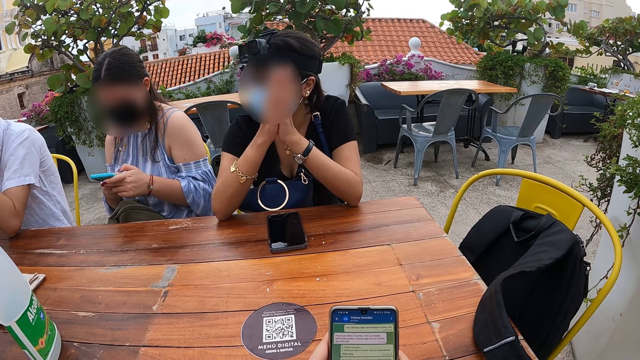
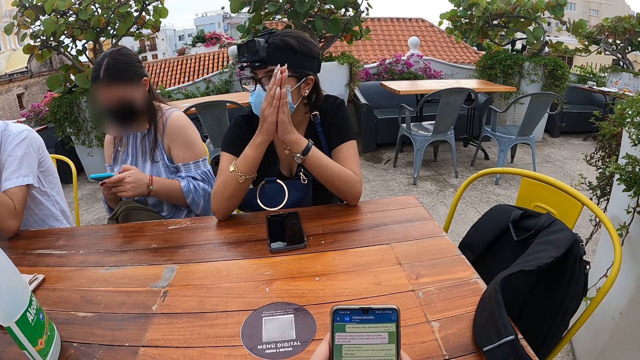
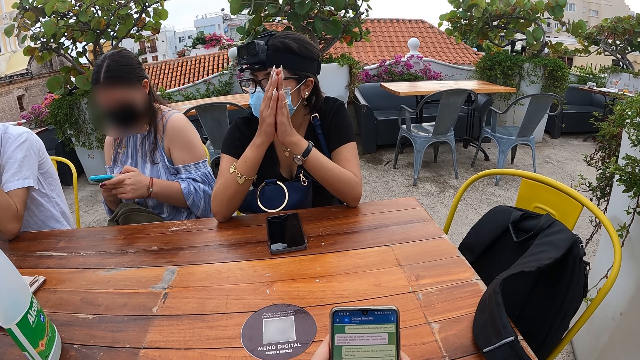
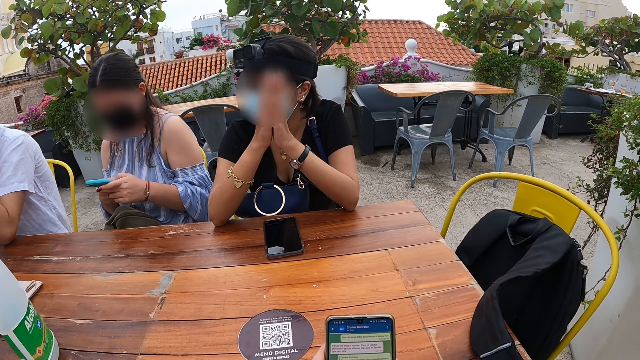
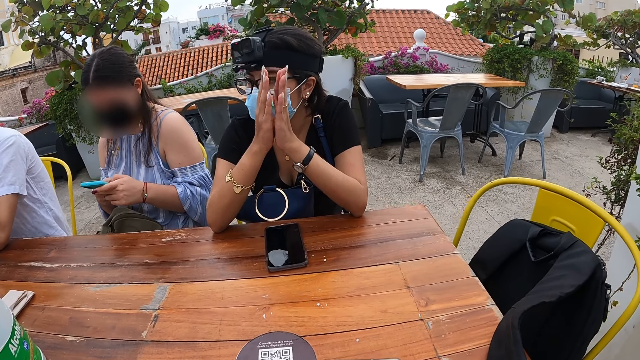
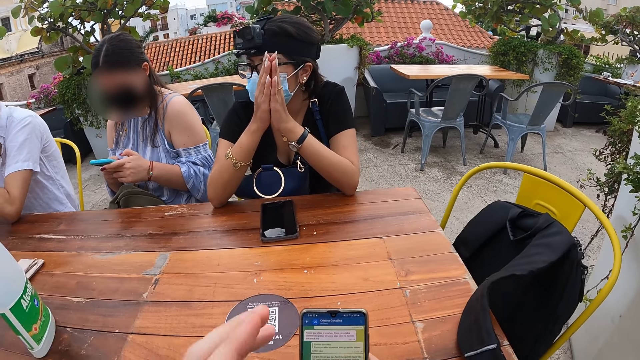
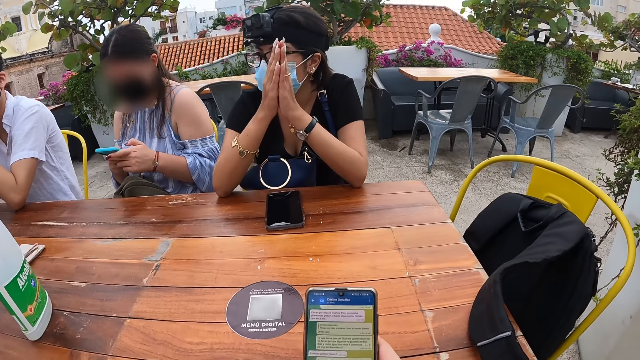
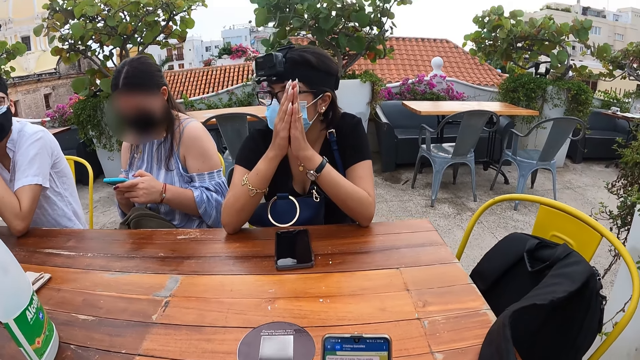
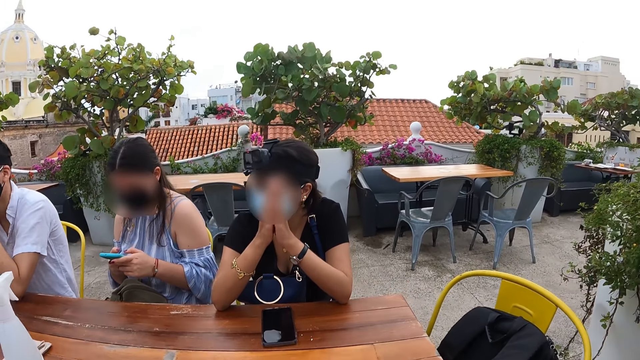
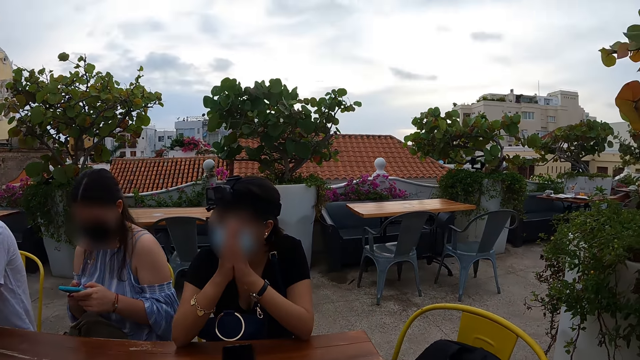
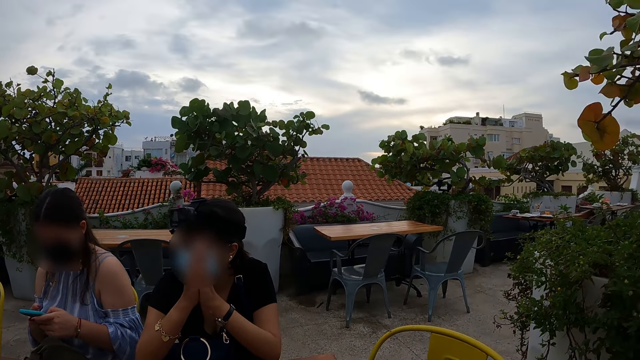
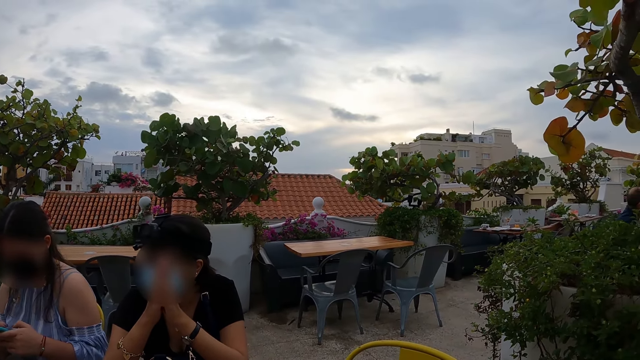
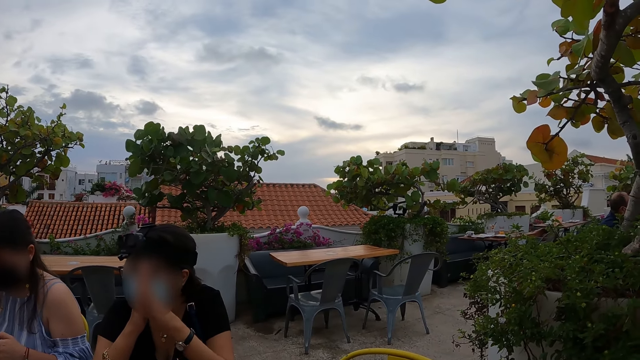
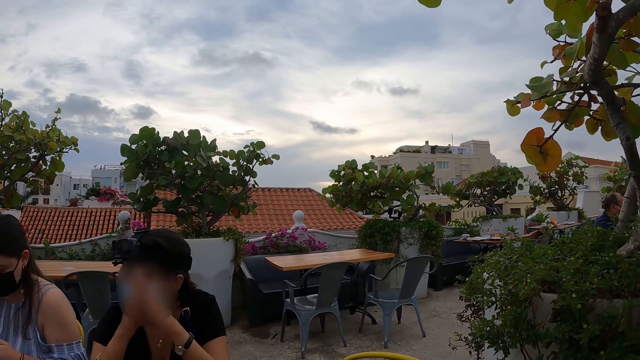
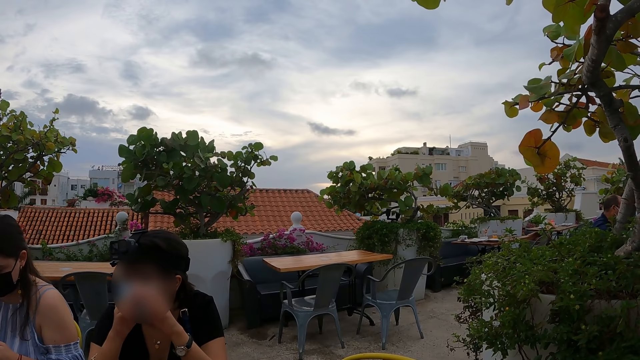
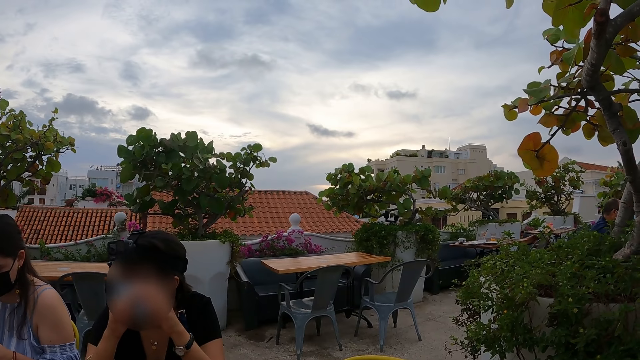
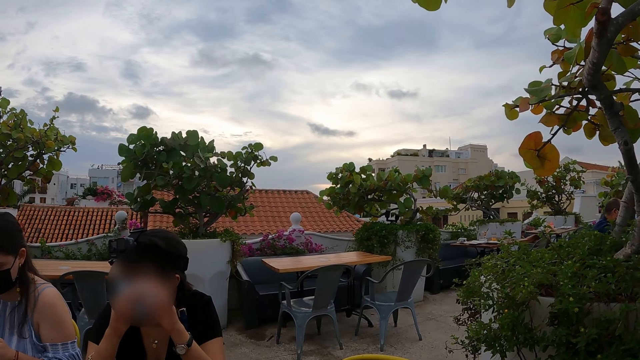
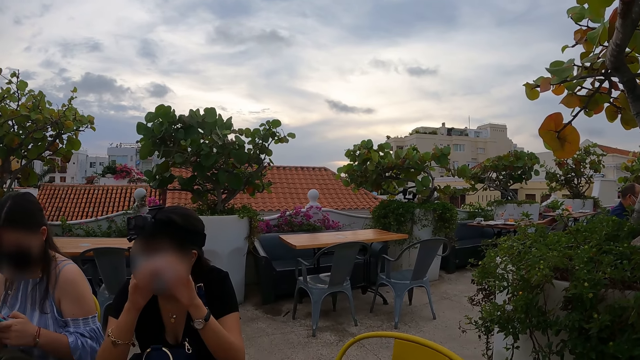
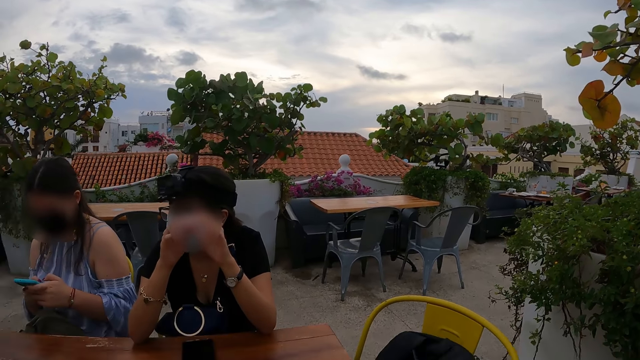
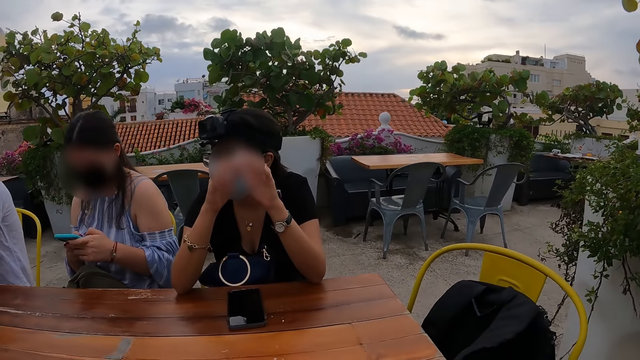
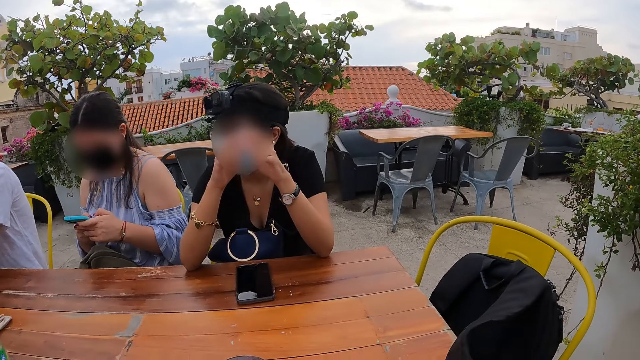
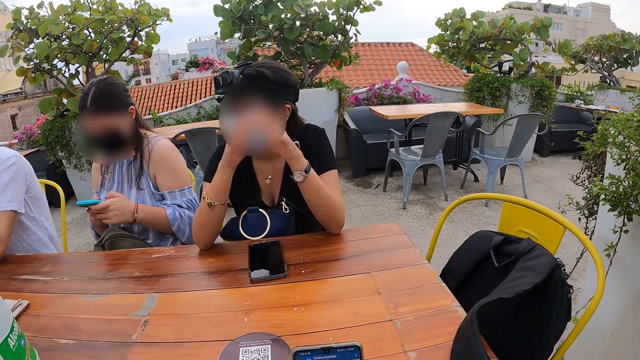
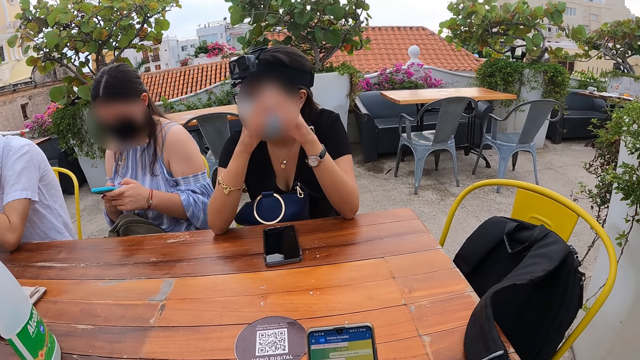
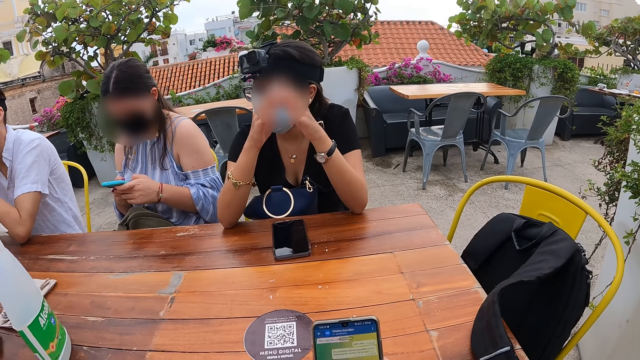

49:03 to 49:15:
The camera wearer touches his face with his left hand.

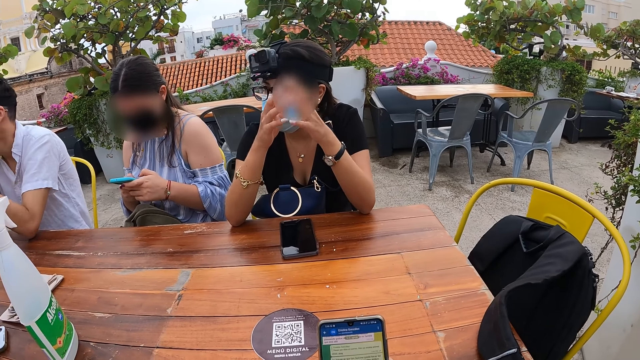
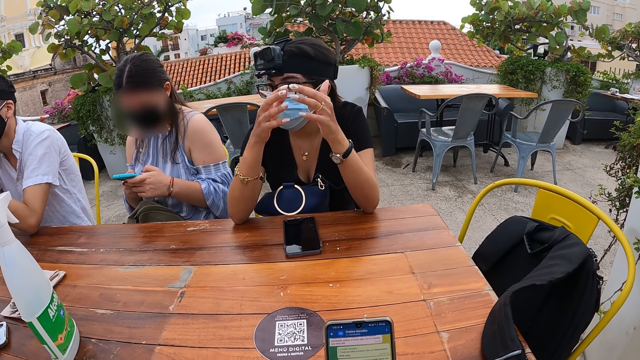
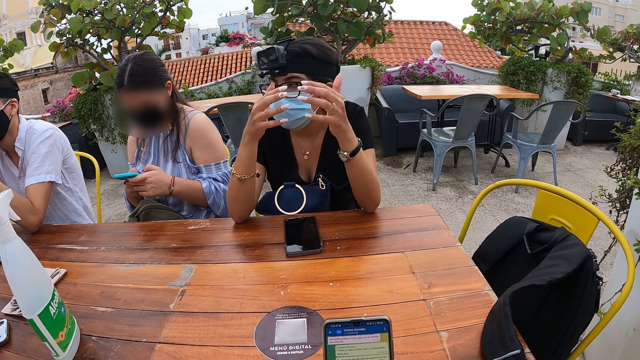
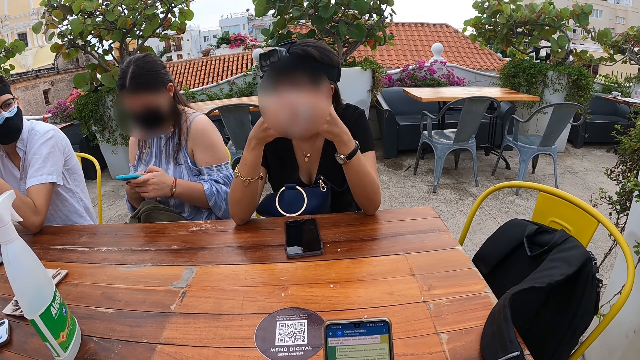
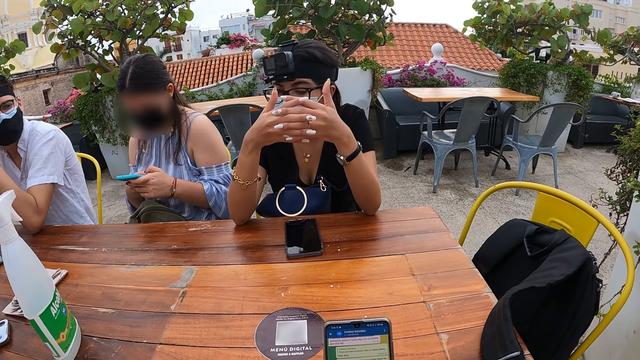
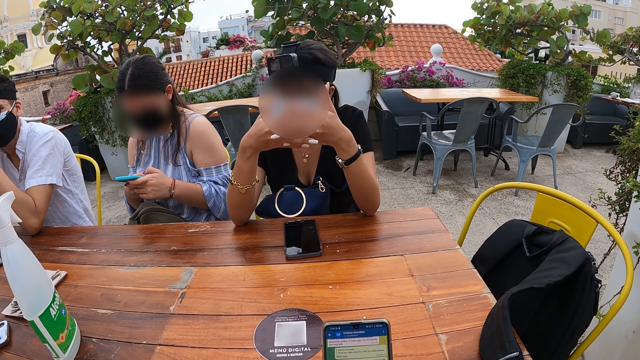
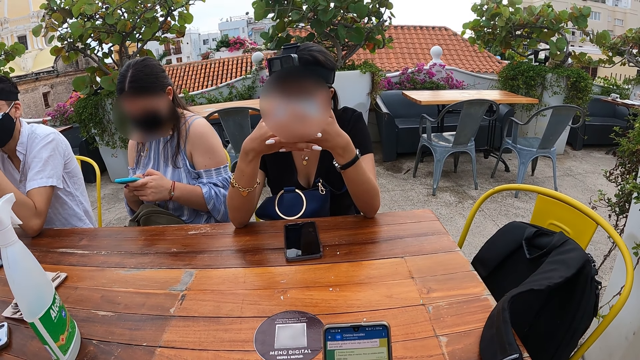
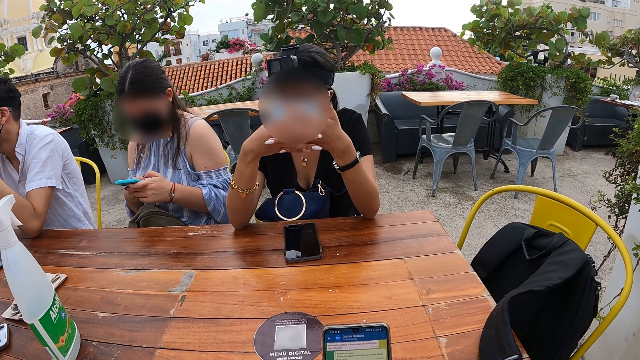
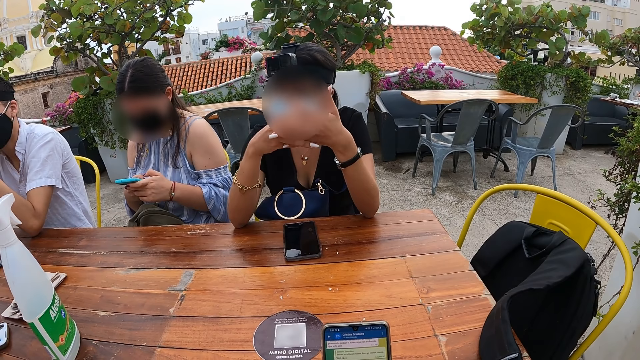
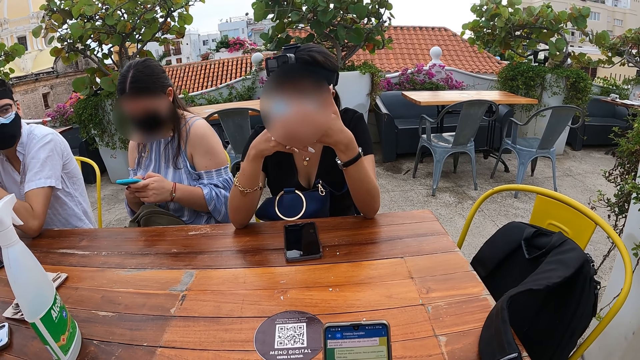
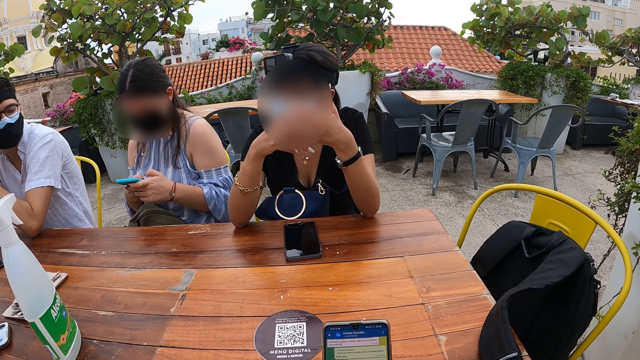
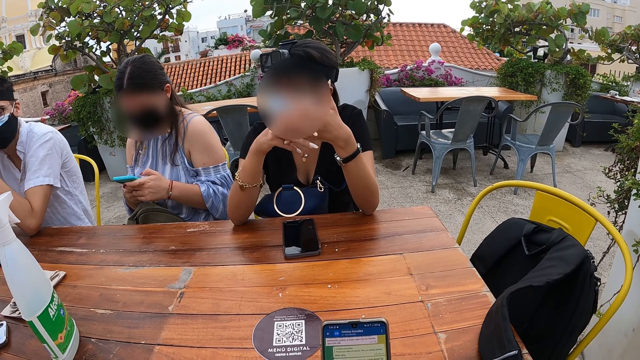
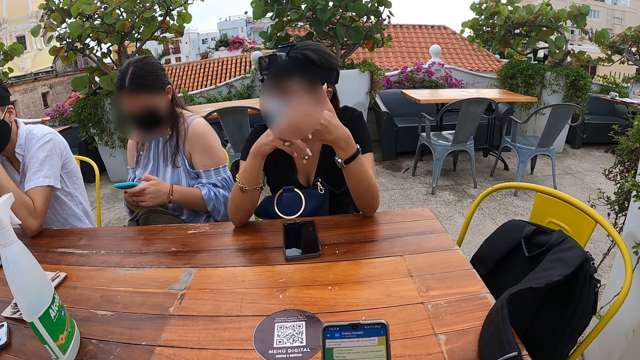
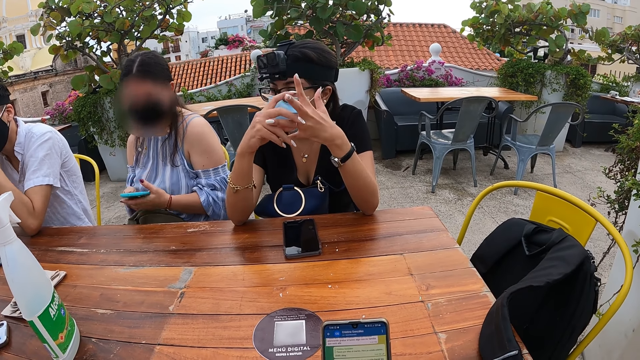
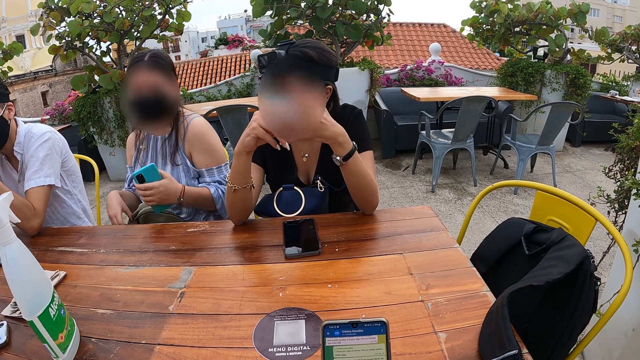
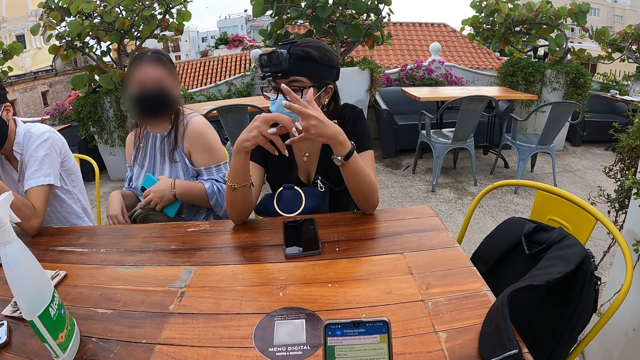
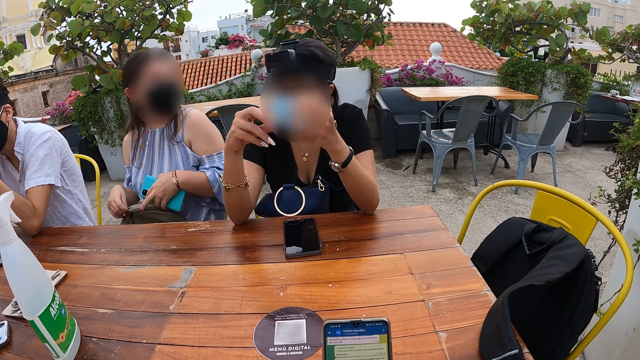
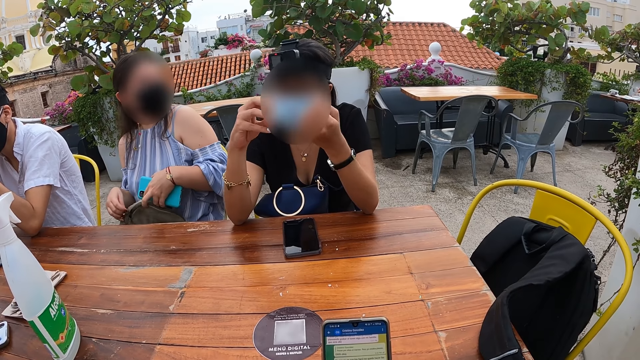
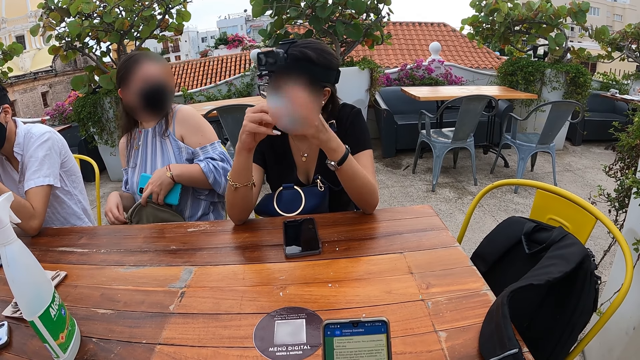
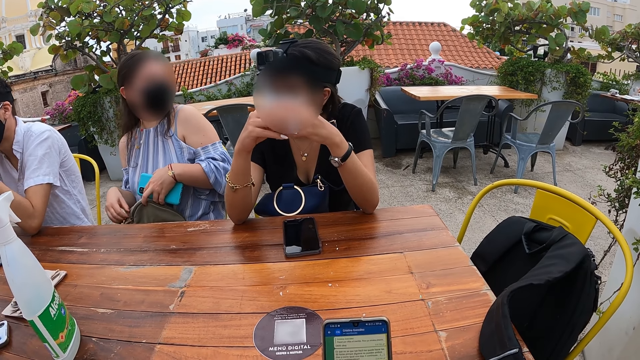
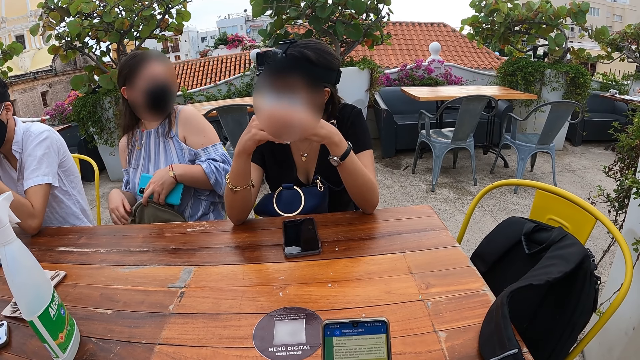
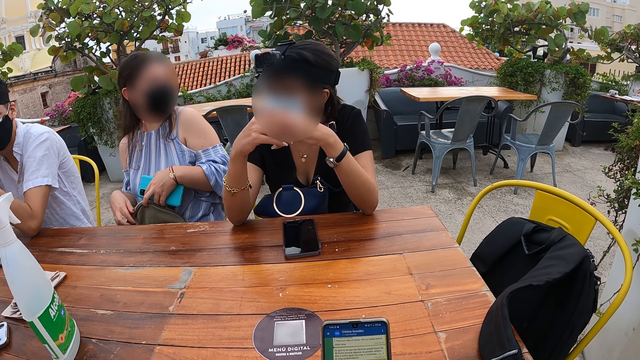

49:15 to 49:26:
The woman holds the zipper of the bag with her right hand and holds the bag with her left hand. The woman opens the zip of the bag.
